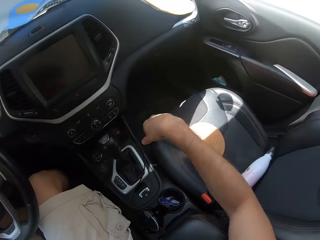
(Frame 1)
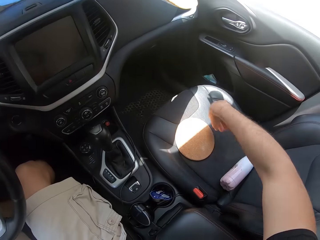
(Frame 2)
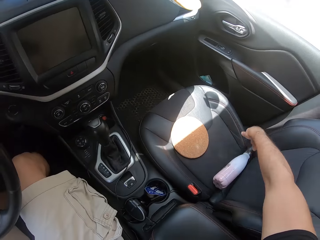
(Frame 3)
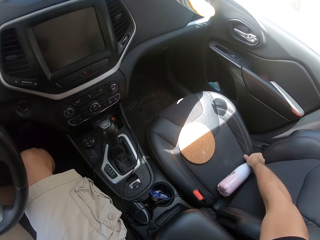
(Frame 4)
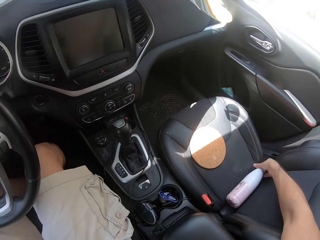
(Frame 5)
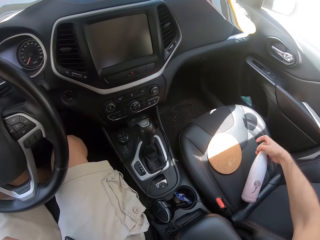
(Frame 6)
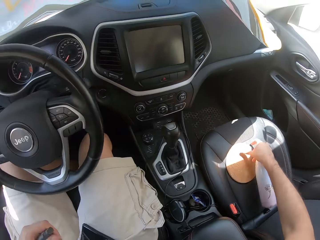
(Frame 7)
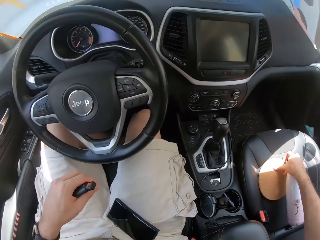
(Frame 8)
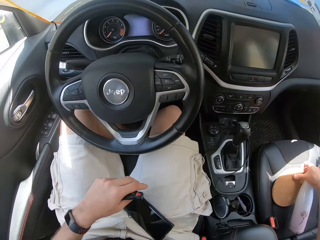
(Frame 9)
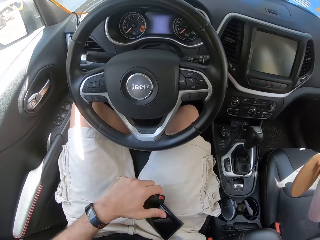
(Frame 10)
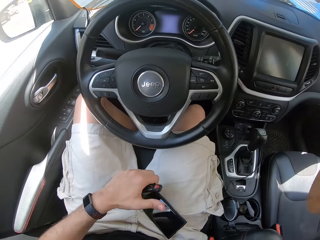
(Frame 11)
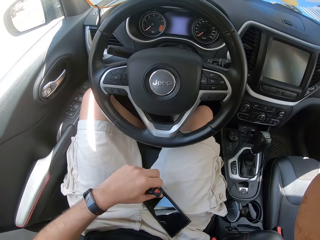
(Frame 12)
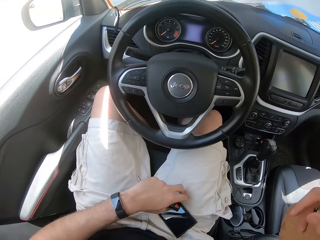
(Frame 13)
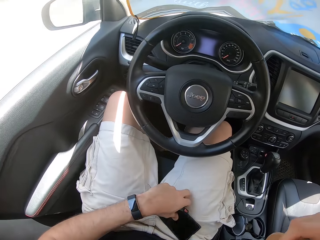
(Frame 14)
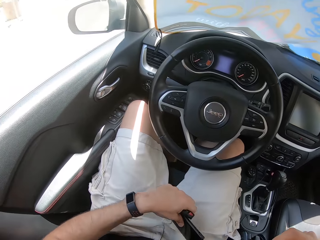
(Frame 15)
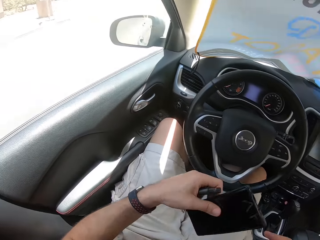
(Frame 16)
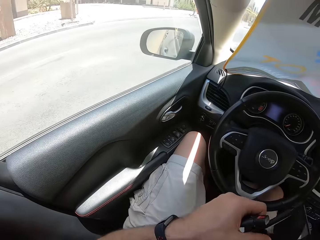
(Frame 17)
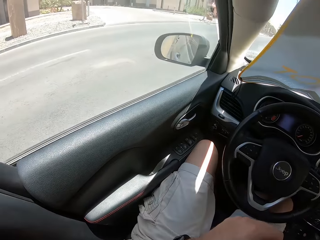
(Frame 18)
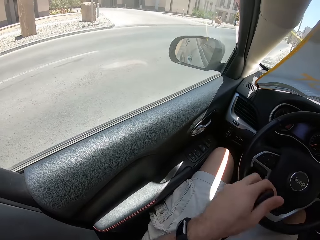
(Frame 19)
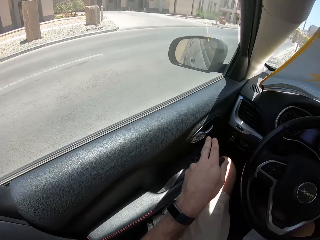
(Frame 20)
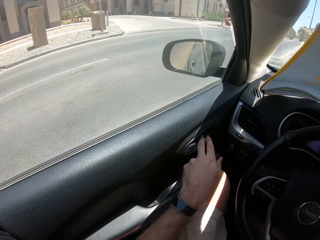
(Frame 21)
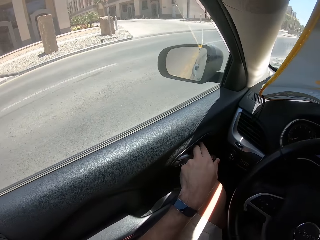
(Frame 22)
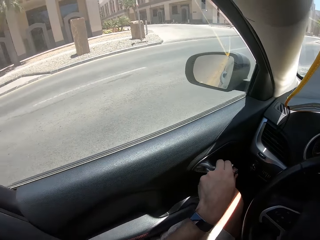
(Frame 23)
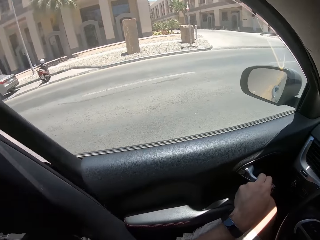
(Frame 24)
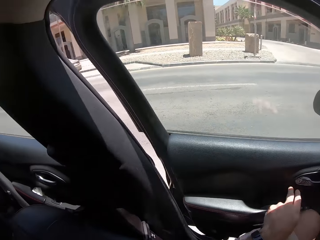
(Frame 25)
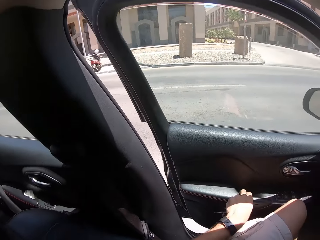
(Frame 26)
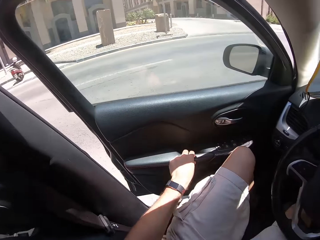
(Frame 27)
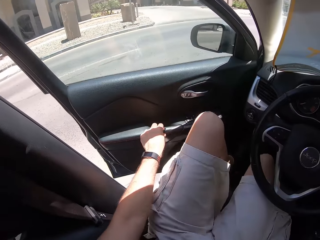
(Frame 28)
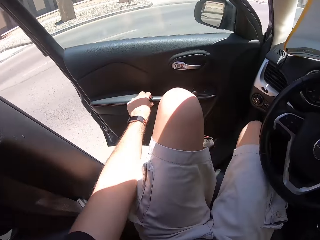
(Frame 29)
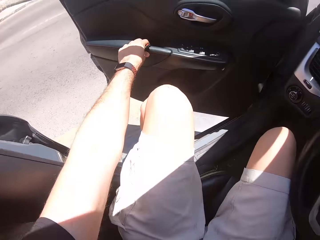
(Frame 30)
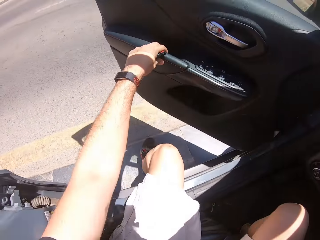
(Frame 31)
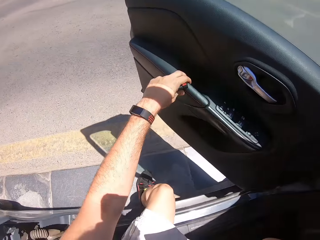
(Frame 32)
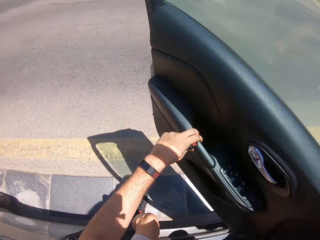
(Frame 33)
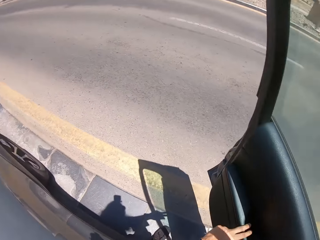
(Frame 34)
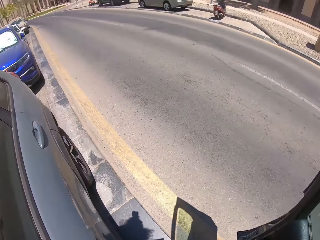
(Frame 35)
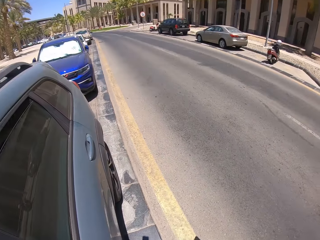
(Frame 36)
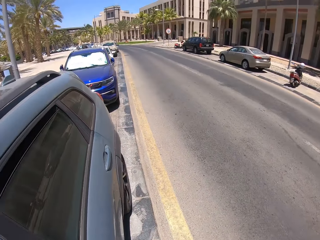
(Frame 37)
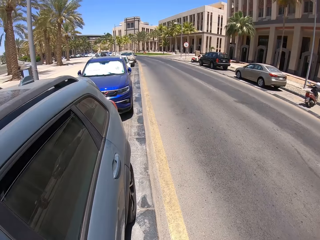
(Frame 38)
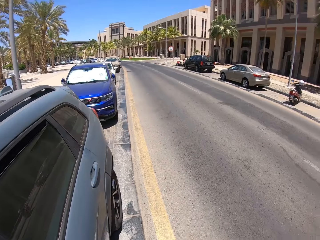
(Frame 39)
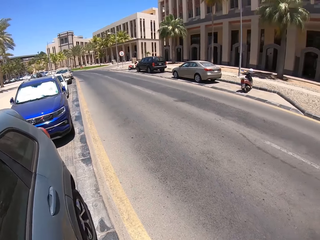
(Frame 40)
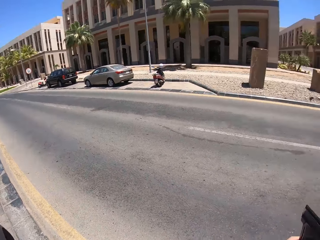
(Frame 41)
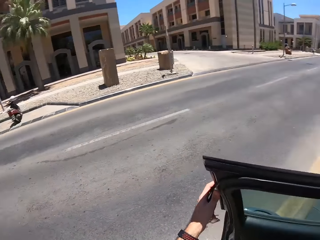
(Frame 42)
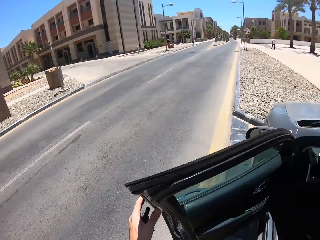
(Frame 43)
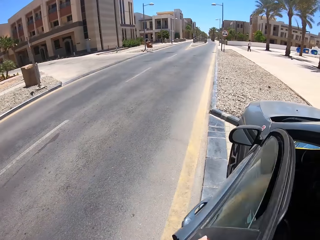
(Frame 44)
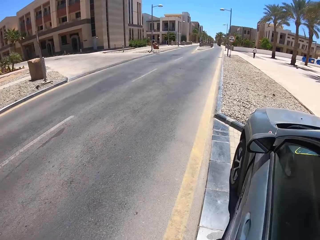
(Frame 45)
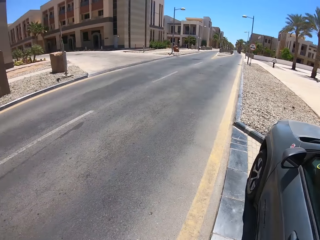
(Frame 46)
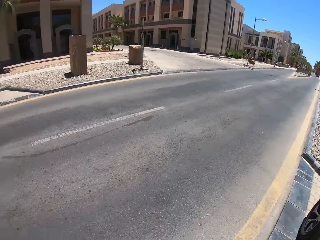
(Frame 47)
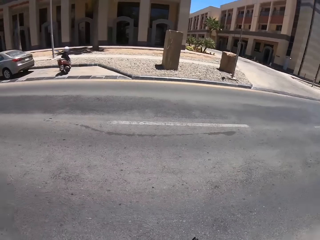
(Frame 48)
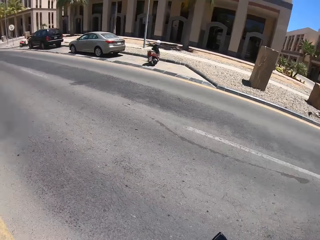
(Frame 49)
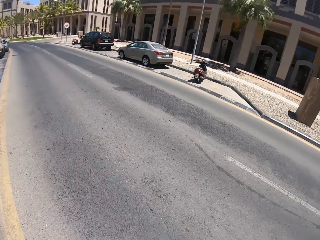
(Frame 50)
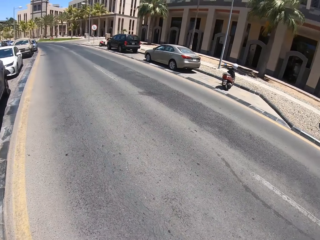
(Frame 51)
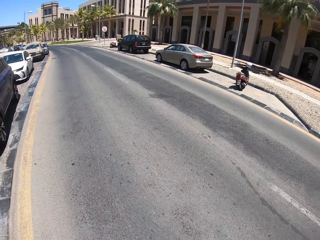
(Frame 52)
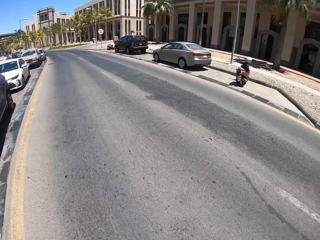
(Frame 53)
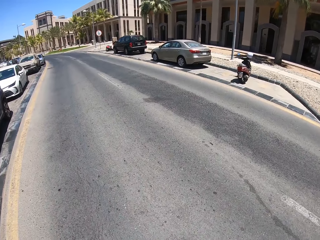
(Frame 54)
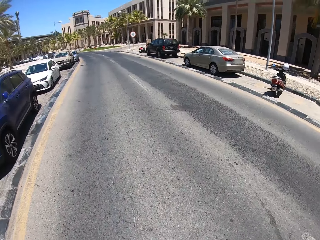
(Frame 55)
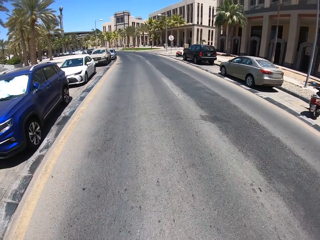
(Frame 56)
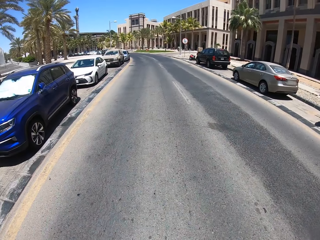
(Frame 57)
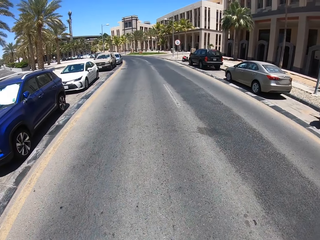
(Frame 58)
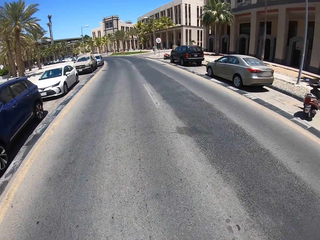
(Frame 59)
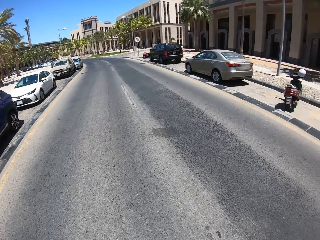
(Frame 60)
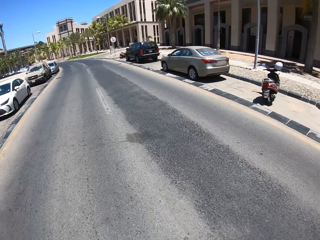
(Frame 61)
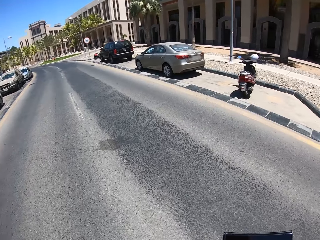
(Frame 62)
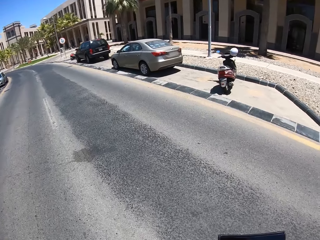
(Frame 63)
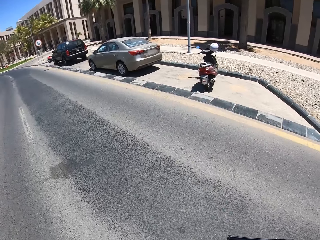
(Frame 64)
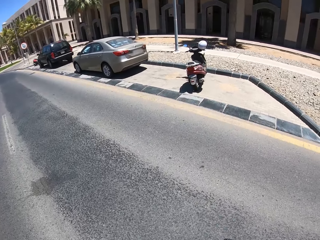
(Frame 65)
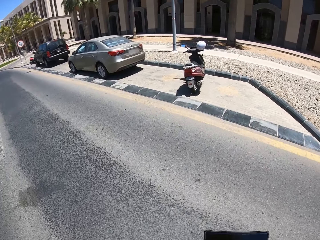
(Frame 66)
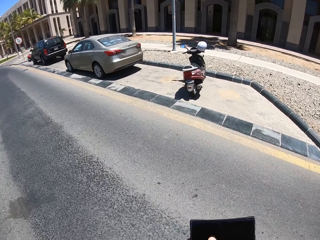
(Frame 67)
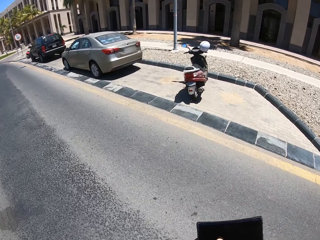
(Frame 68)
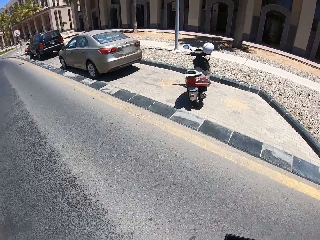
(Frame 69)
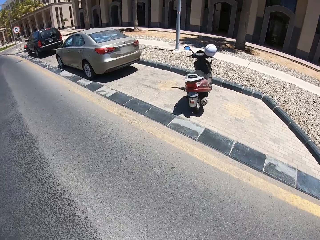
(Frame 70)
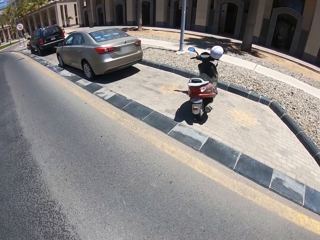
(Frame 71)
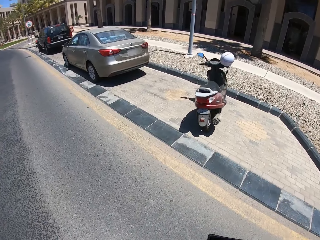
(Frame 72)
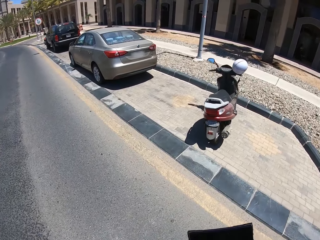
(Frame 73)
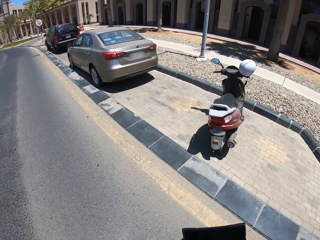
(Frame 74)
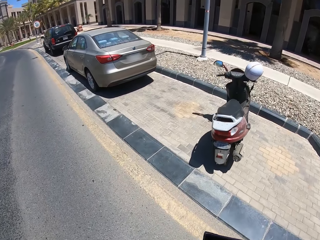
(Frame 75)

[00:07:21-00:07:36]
The camera wearer picks up the water bottle and the cup mat. They pick up the phone, open the car door, get out of the car, and close the car door. They start walking and cross the road.

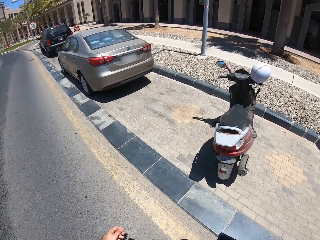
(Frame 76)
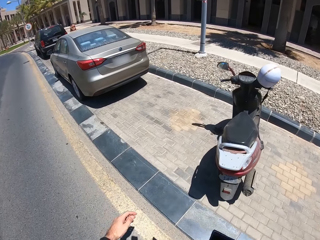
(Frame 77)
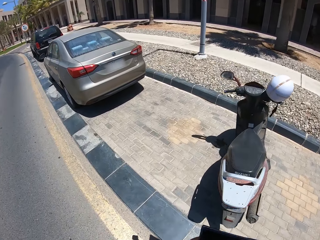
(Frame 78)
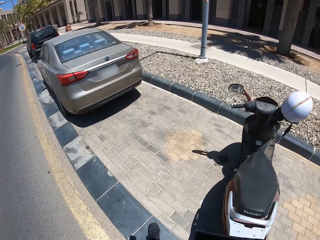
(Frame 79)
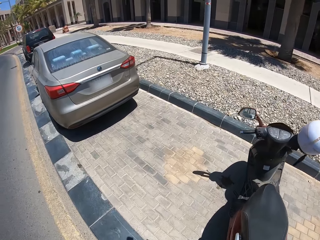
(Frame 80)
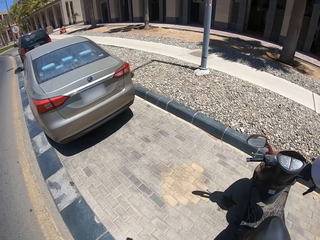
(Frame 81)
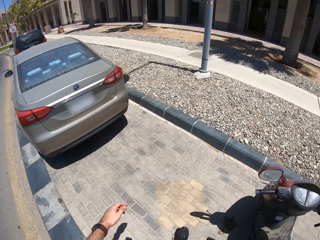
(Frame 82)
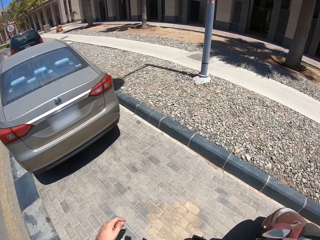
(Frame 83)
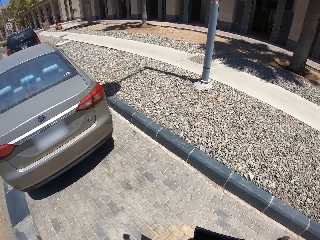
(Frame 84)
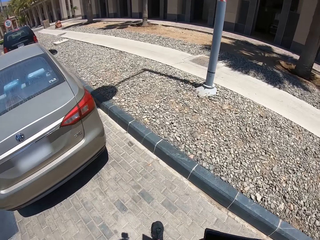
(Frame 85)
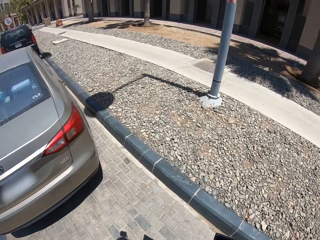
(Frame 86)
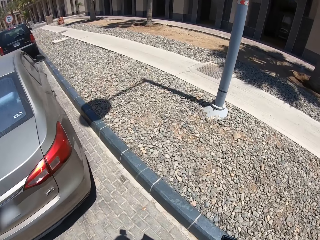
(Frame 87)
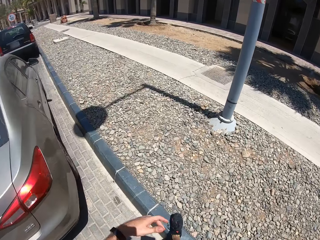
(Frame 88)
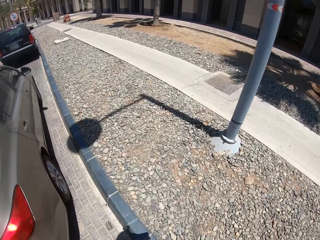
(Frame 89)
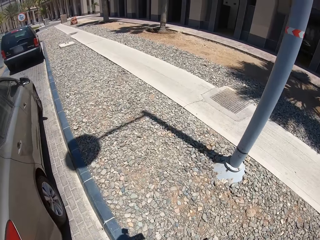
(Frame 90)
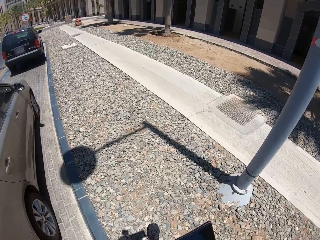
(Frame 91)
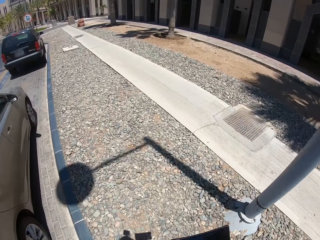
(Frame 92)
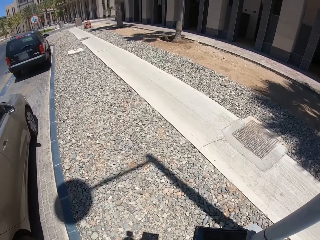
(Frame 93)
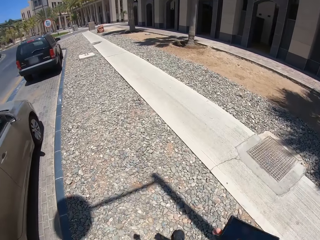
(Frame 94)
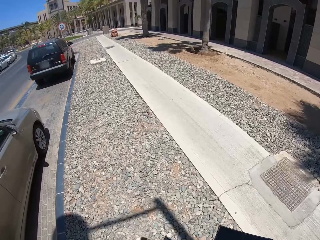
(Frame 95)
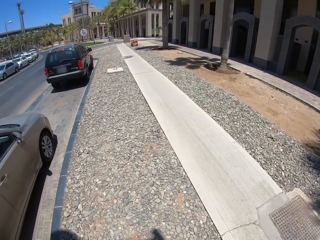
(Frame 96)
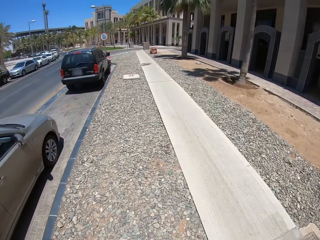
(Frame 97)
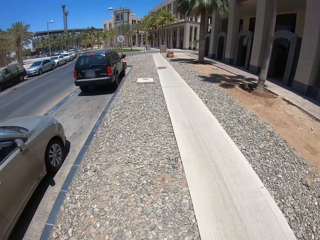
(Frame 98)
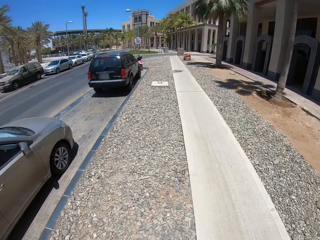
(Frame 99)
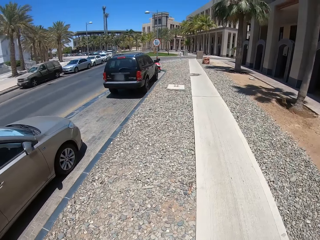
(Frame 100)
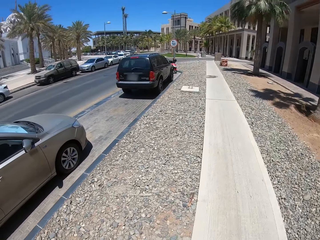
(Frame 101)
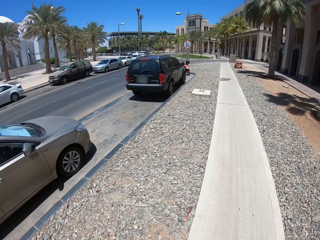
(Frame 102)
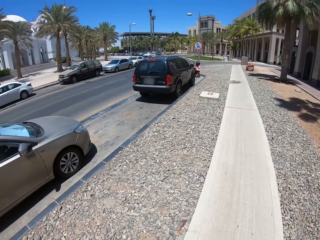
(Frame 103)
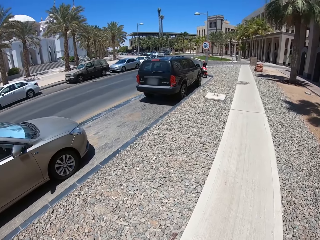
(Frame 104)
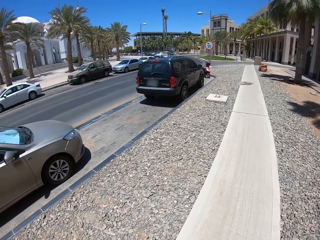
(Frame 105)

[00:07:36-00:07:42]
The camera wearer walks on the pavement.
